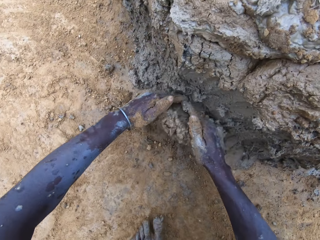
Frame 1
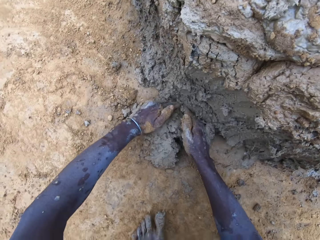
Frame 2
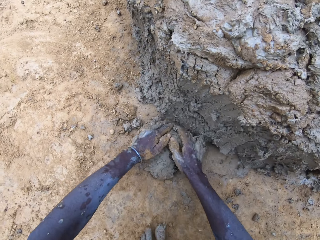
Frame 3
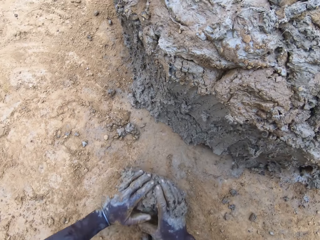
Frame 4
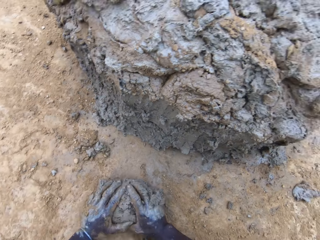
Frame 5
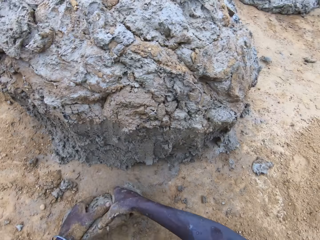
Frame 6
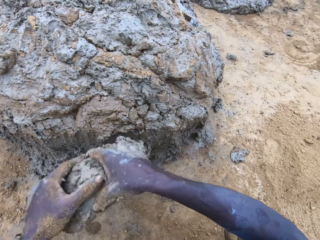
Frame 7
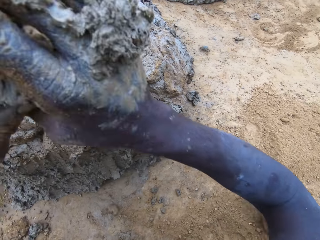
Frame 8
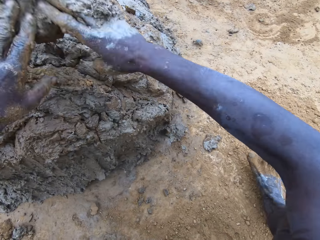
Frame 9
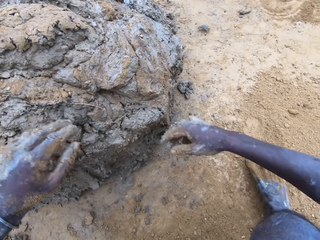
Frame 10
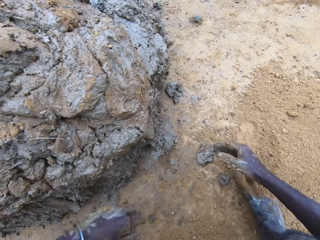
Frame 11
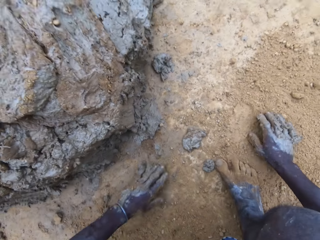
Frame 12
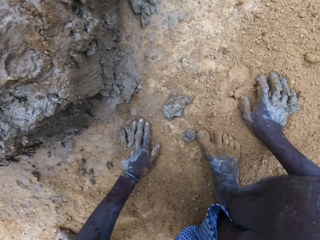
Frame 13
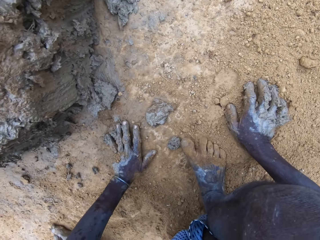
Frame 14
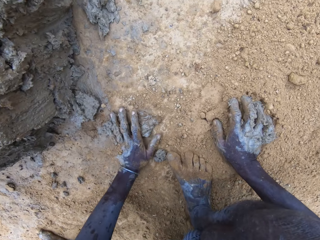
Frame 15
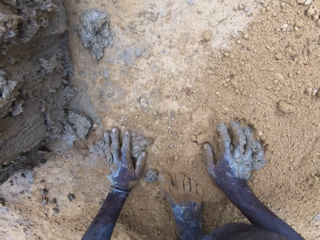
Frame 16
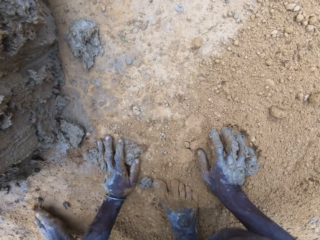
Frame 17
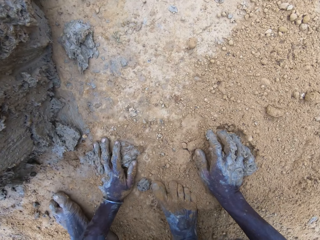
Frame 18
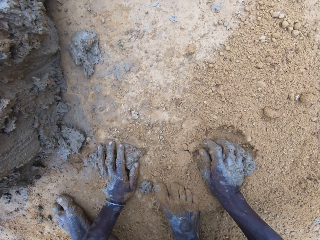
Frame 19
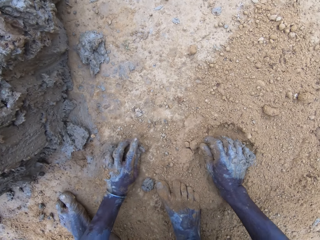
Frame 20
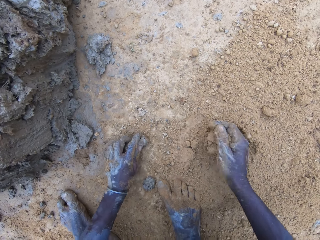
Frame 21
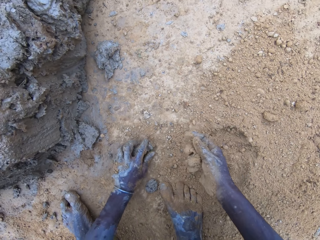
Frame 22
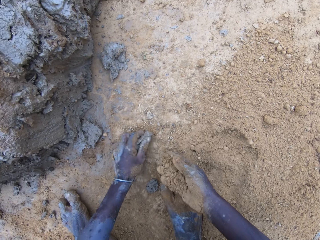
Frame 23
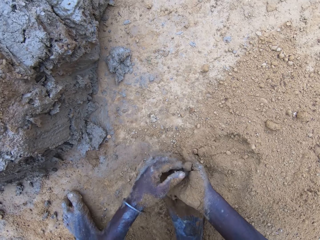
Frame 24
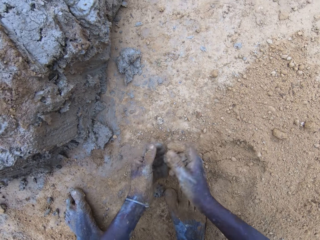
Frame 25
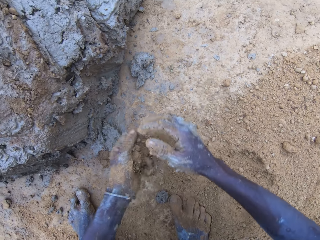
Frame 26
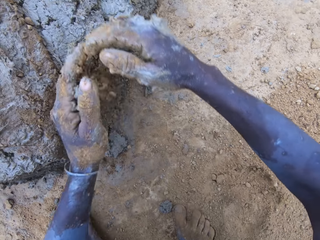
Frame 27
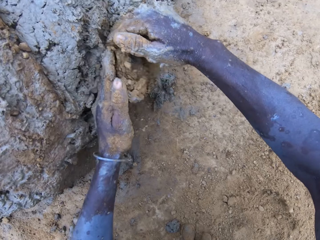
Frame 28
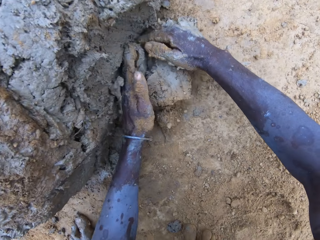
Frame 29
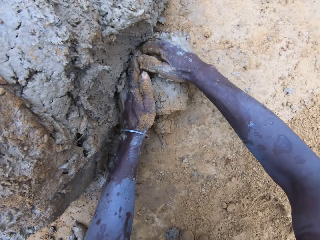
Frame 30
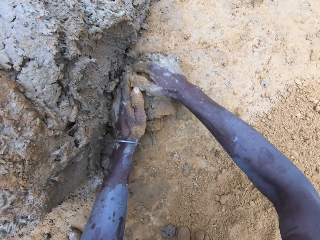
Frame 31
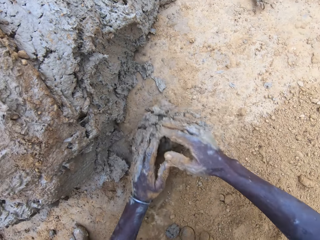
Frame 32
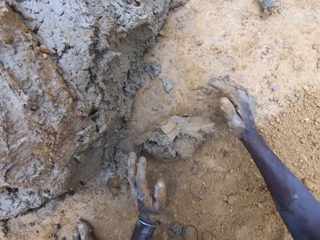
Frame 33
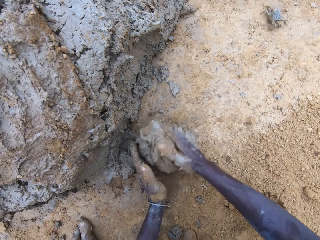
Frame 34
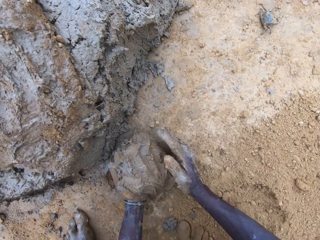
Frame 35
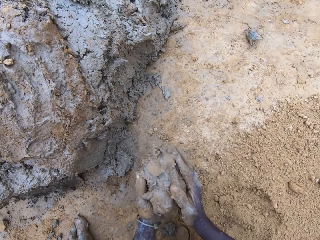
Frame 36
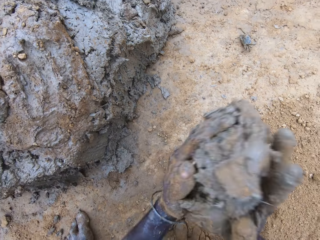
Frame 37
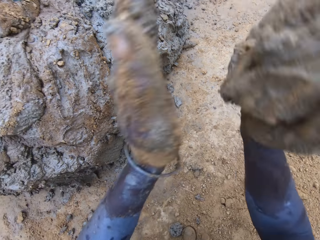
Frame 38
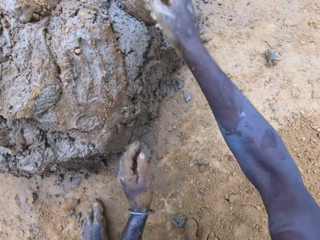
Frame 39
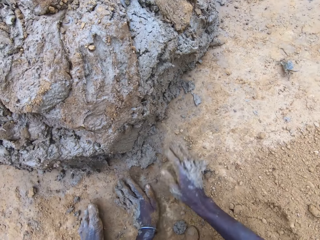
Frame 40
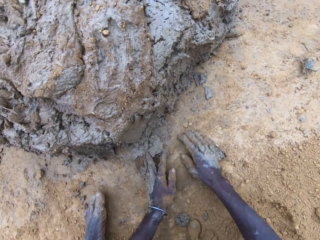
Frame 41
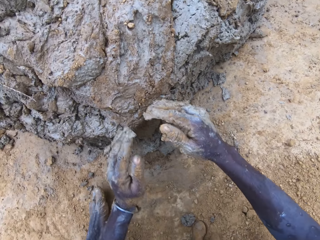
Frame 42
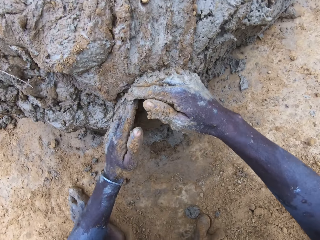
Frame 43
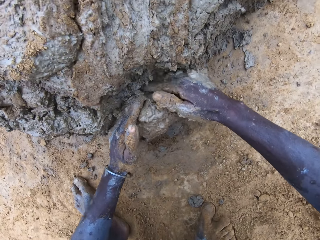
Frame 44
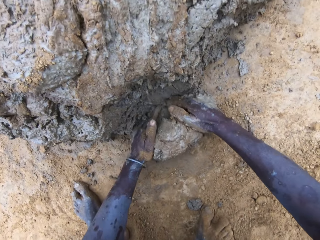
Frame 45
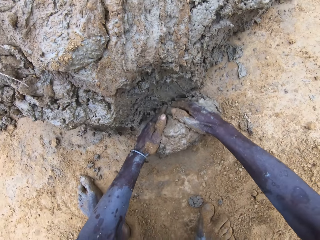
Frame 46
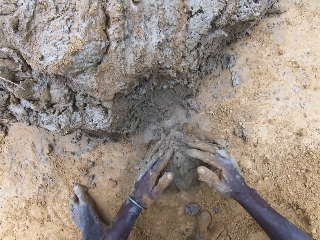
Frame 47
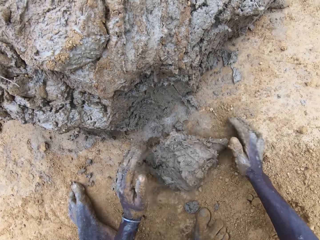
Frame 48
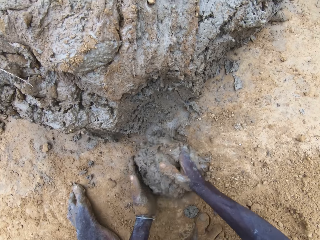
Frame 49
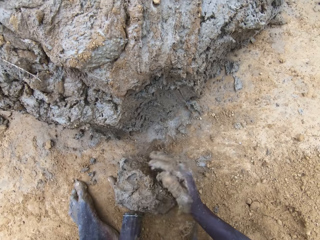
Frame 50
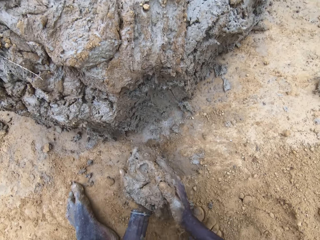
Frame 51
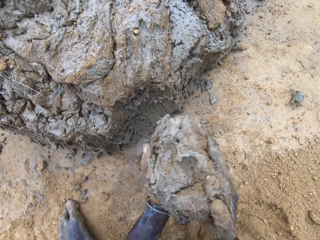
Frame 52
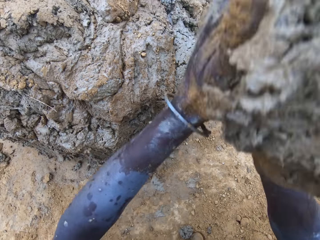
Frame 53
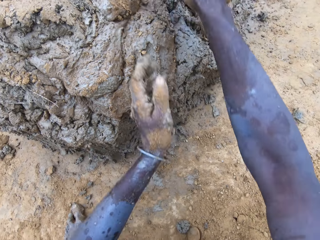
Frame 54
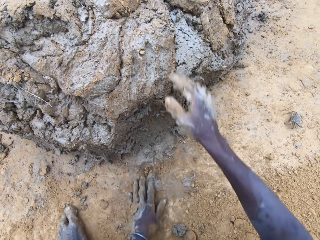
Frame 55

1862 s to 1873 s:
The camera wearer scoops clay or mud with hands. They throw the mud on the mud pile. They scoop the clay with hands. They throw the mud on the mud pile. They scoop the clay with hands. They throw the mud on the mud pile.

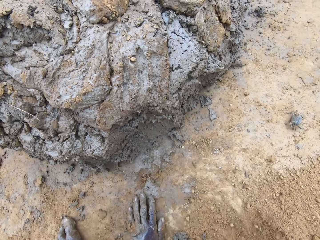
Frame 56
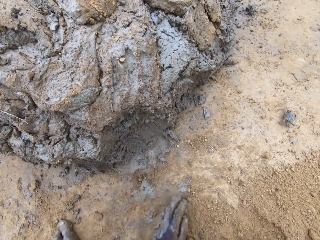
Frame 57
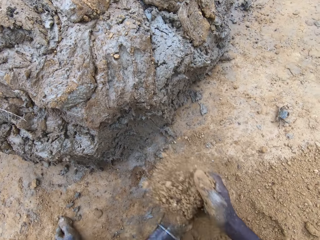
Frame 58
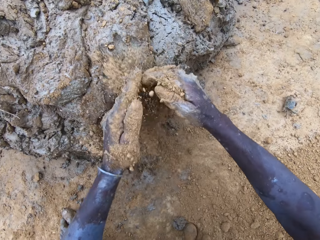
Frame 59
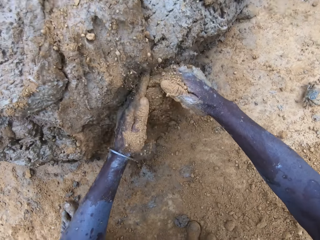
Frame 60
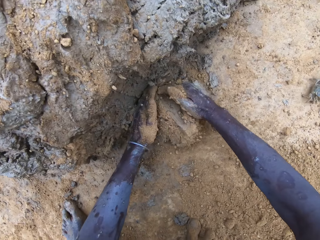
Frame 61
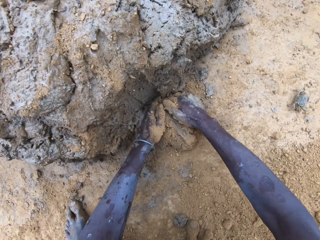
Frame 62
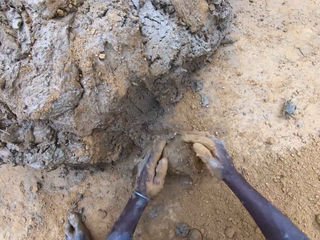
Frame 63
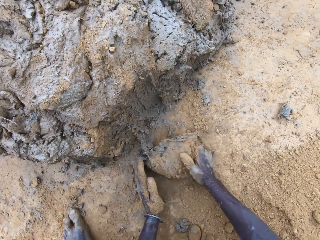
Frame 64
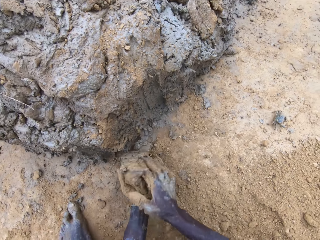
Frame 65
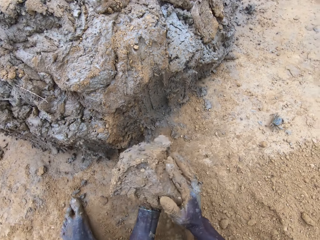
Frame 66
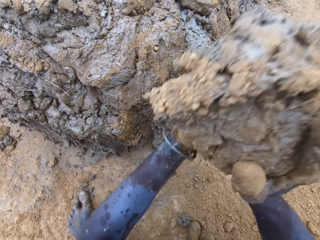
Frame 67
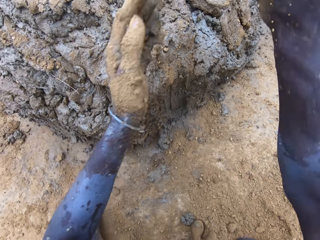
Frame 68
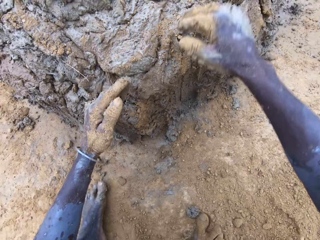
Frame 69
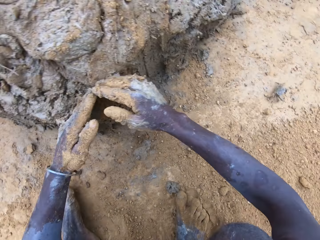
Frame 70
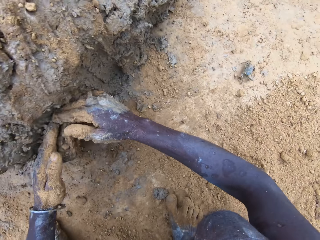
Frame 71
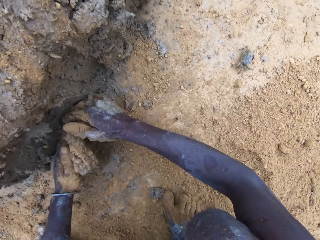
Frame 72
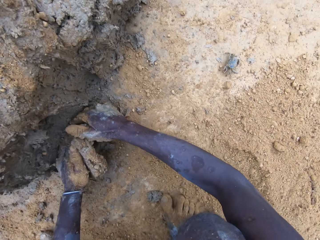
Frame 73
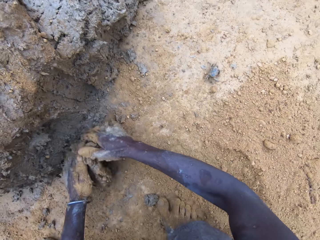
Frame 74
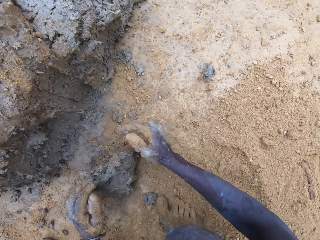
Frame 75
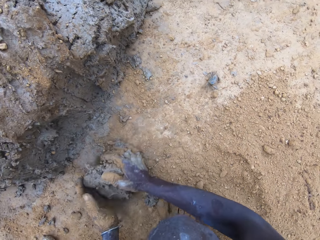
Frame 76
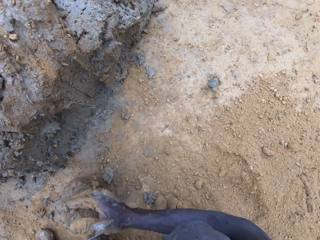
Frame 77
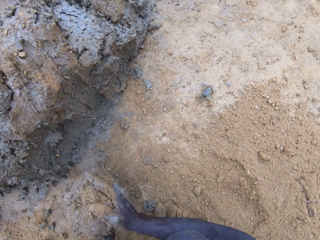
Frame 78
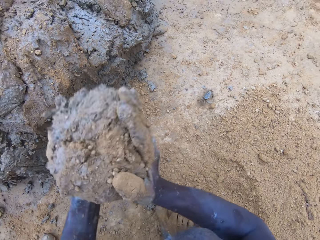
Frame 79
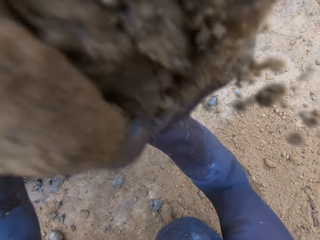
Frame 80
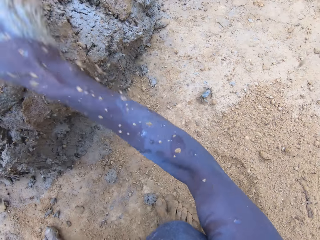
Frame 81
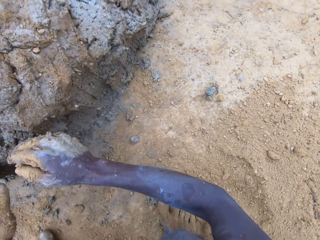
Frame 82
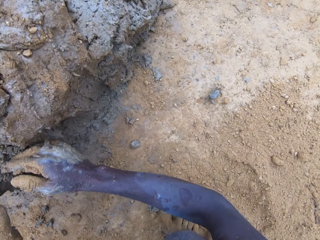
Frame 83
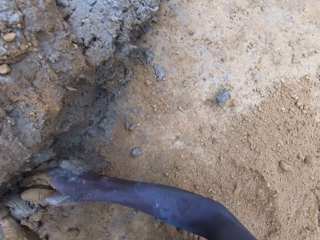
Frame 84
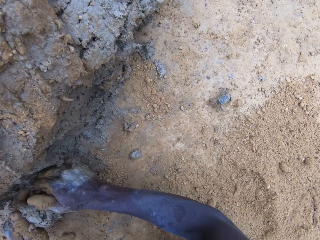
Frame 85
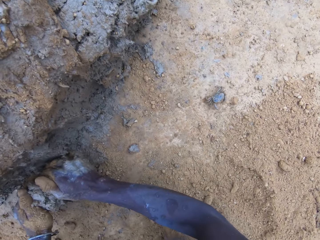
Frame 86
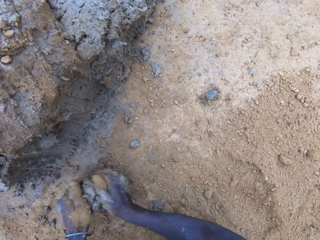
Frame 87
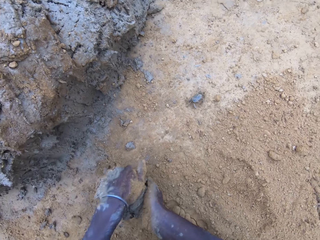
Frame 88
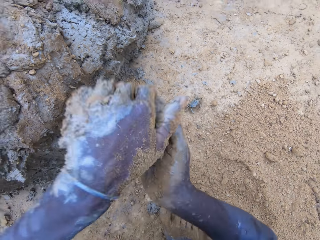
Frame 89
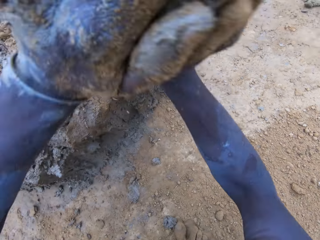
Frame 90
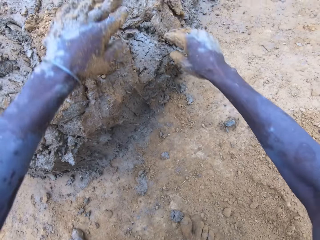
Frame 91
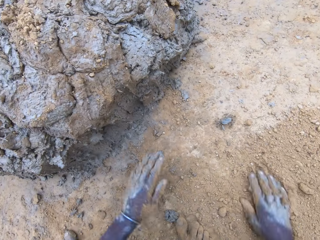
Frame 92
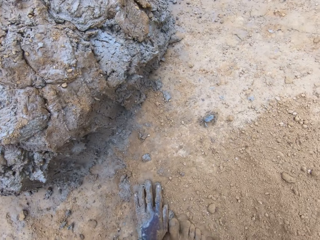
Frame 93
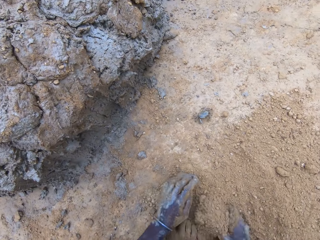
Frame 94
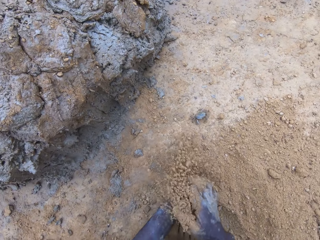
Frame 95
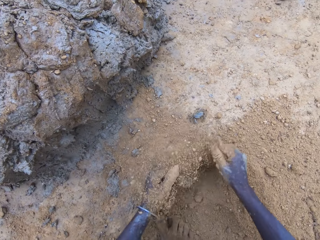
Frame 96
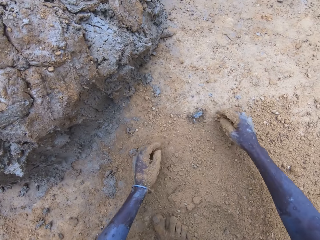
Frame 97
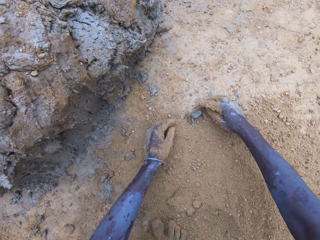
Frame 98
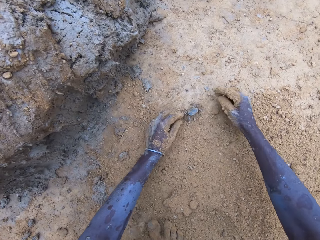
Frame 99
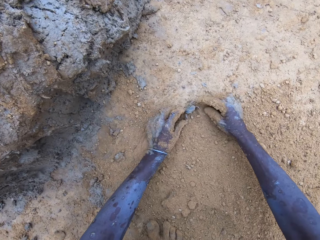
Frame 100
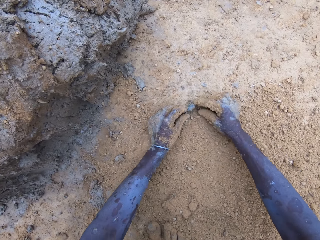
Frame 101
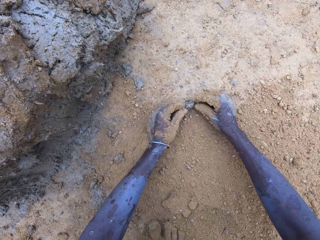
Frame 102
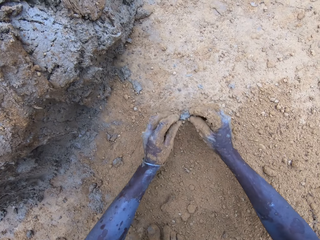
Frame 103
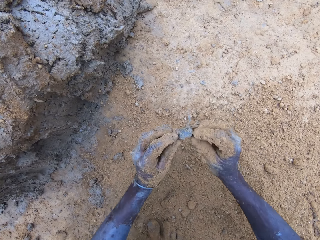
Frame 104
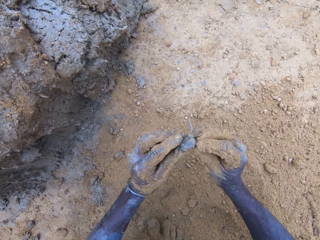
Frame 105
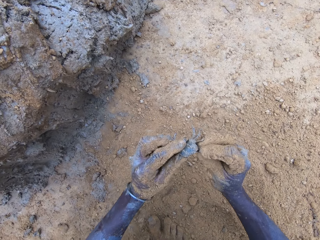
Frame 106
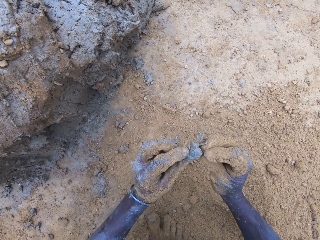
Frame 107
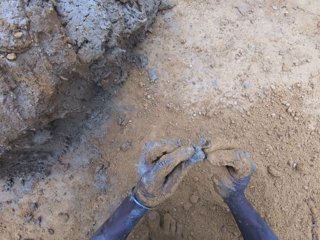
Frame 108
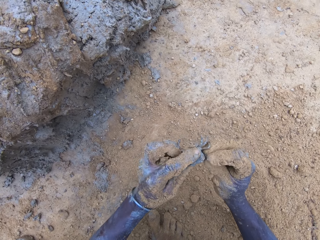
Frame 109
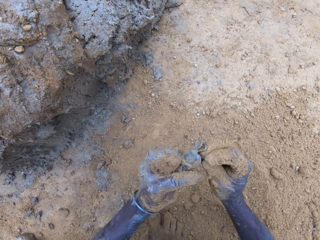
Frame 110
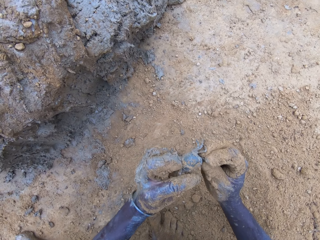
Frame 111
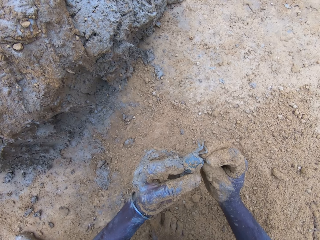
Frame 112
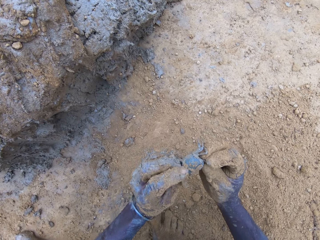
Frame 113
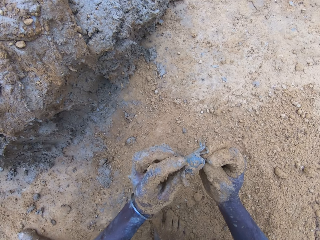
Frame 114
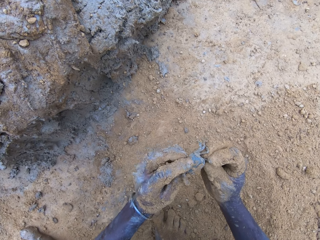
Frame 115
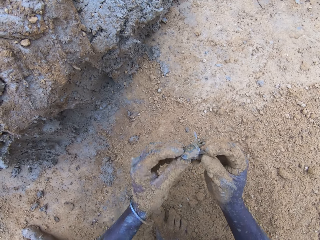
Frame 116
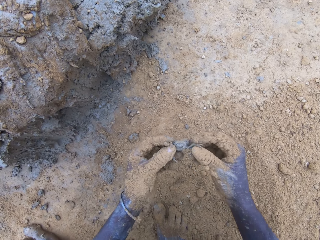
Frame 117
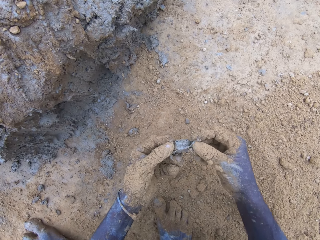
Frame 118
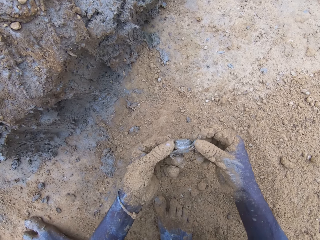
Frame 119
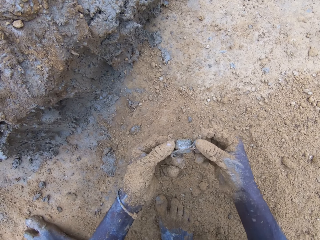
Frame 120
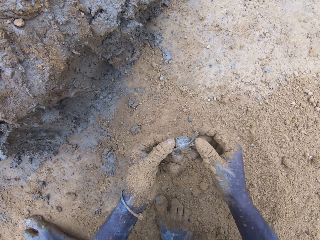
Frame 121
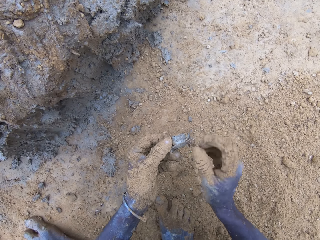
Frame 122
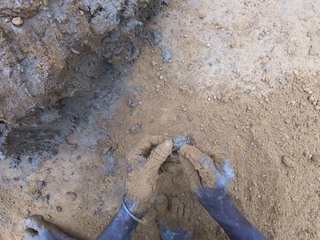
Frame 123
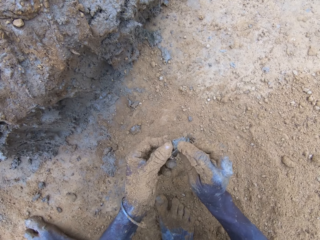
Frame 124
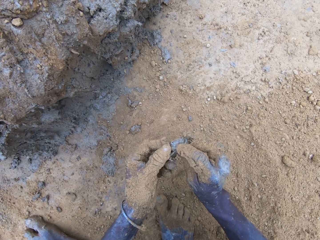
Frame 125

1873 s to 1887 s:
The camera wearer scoops clay or mud with hands. They throw the mud on the mud pile. They scoop the clay with hands. They throw the mud on the mud pile. They scoop the clay with hands. They throw the mud on the mud pile. They pick up a crab.
